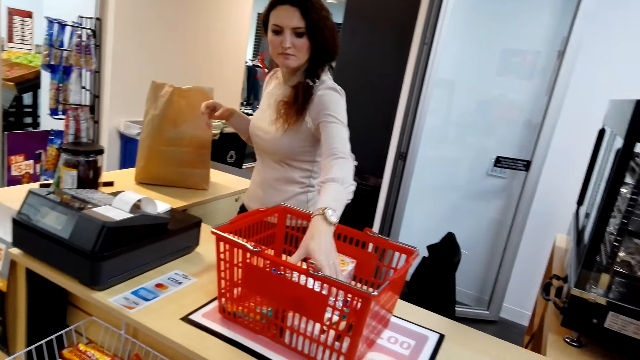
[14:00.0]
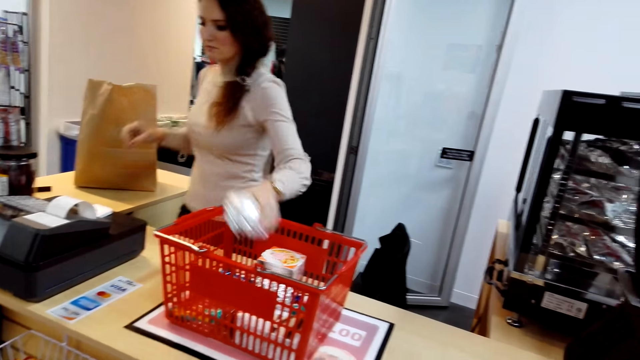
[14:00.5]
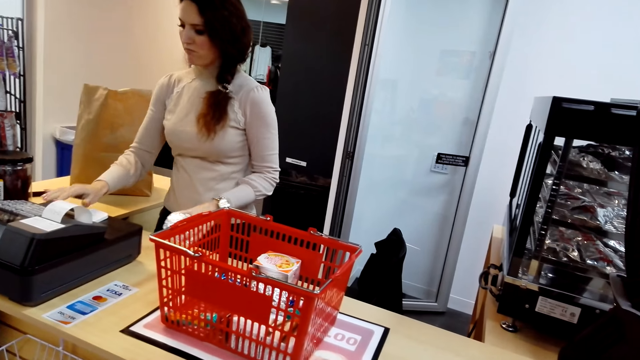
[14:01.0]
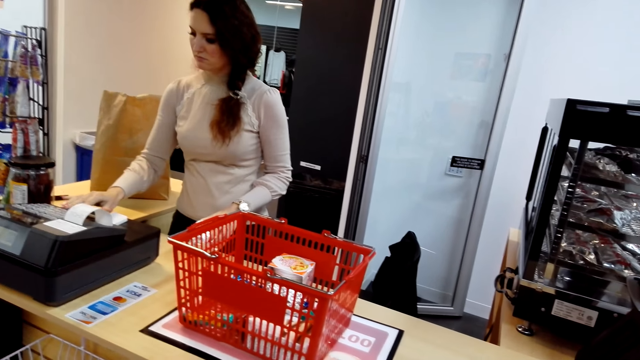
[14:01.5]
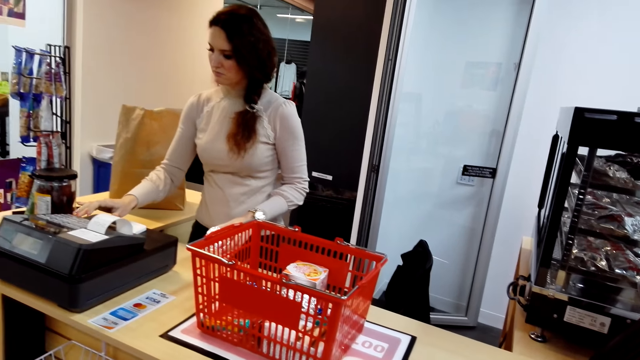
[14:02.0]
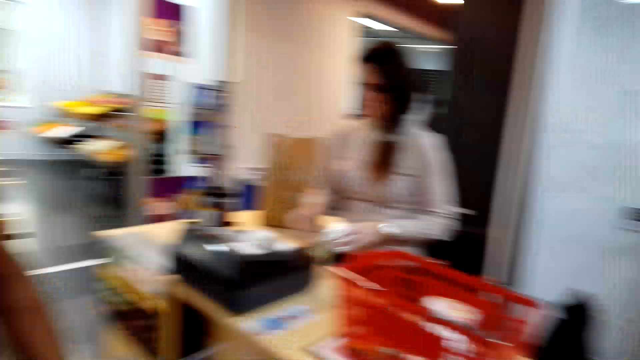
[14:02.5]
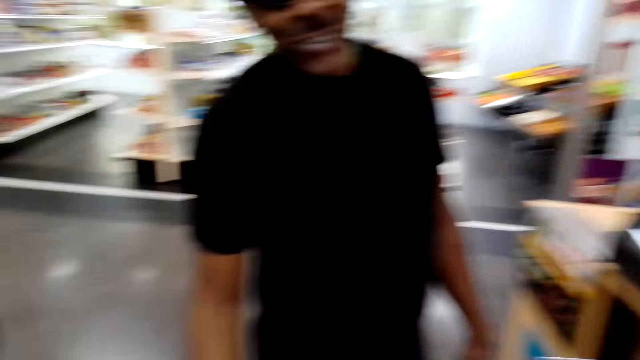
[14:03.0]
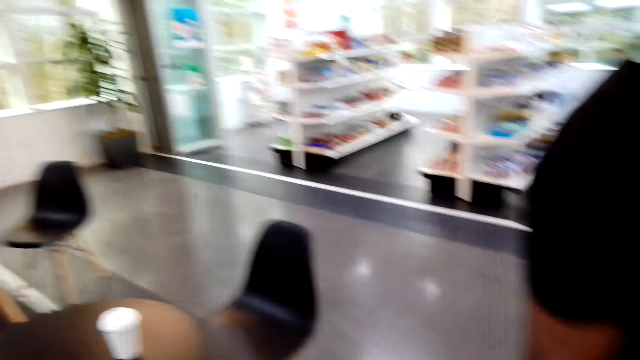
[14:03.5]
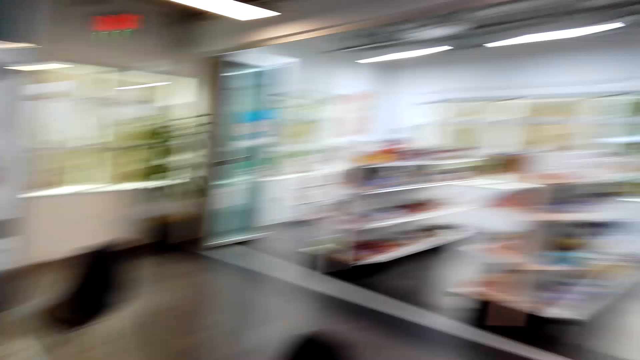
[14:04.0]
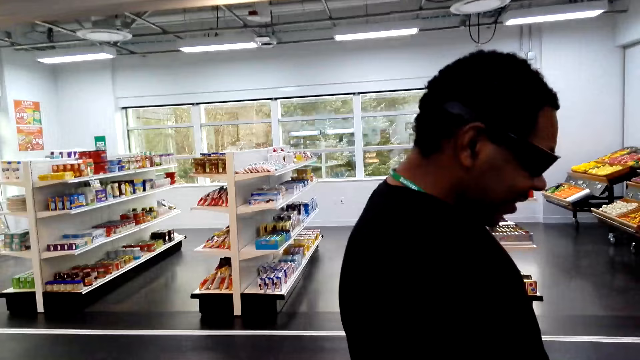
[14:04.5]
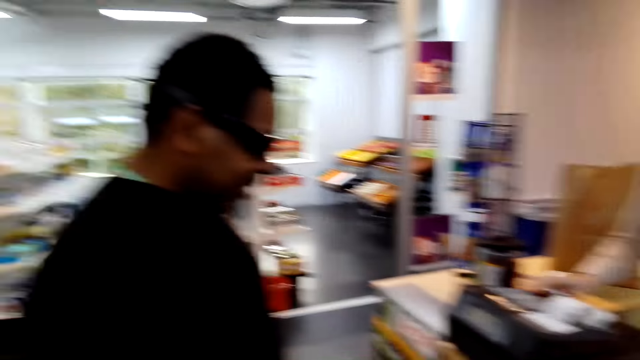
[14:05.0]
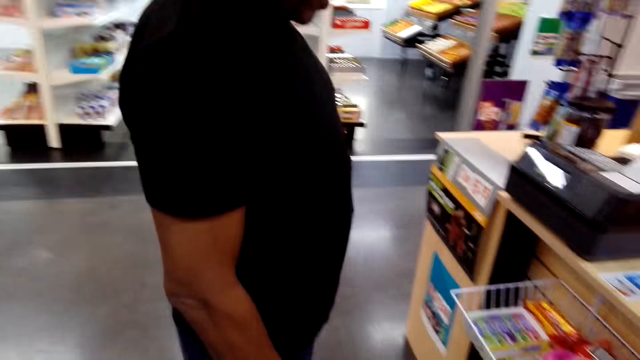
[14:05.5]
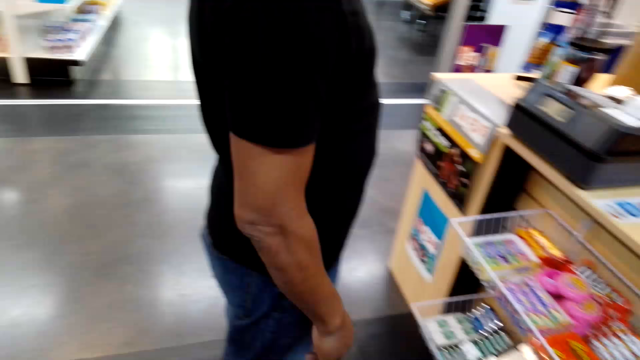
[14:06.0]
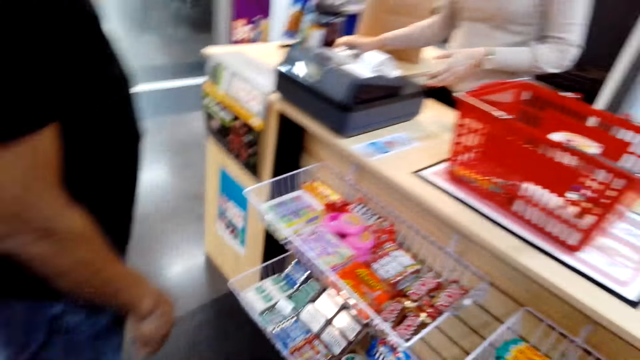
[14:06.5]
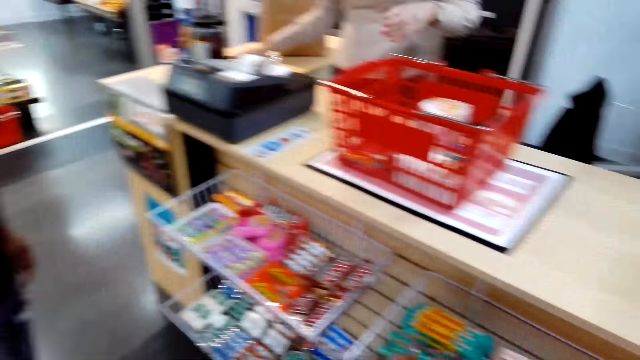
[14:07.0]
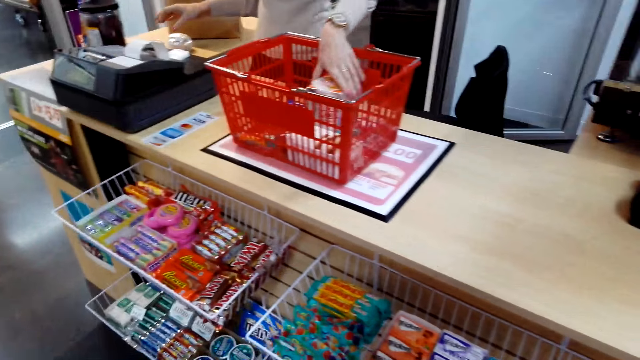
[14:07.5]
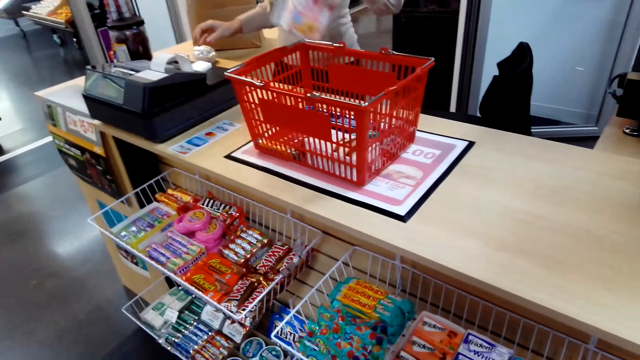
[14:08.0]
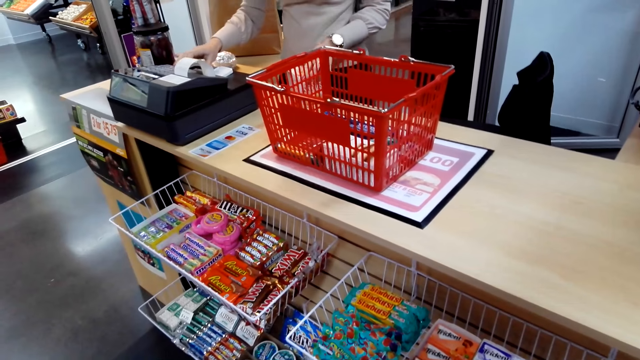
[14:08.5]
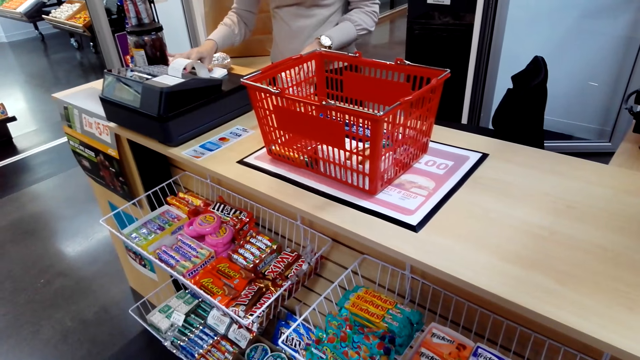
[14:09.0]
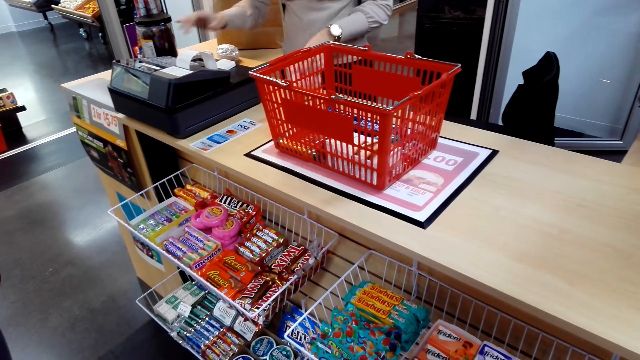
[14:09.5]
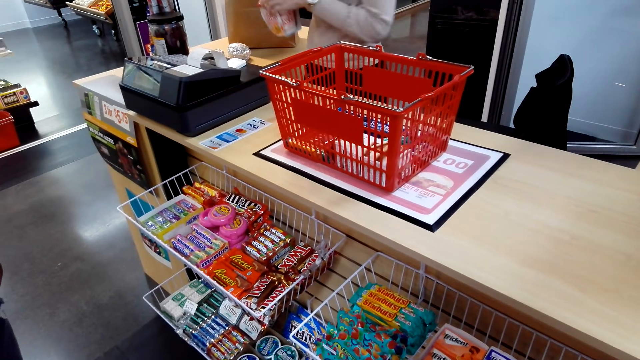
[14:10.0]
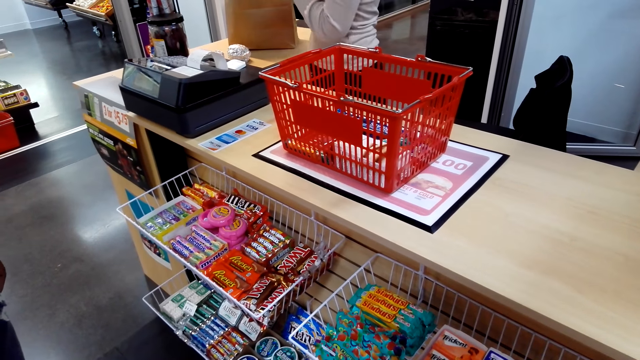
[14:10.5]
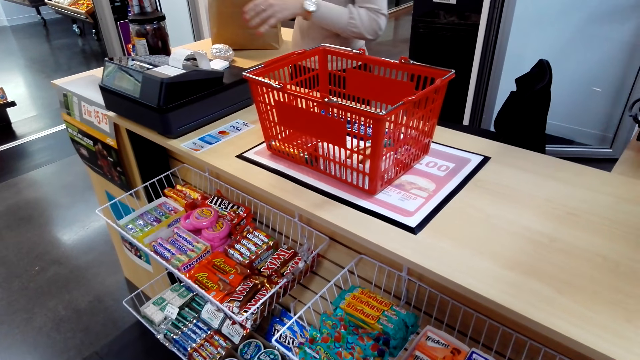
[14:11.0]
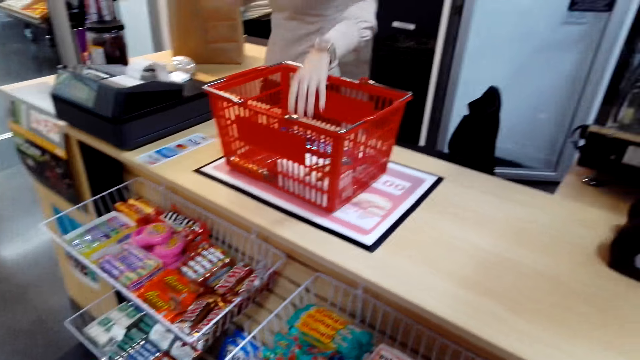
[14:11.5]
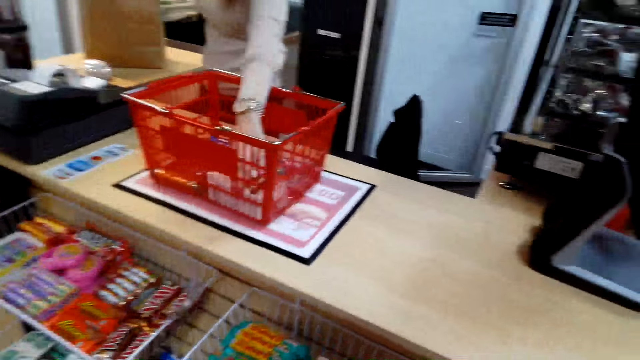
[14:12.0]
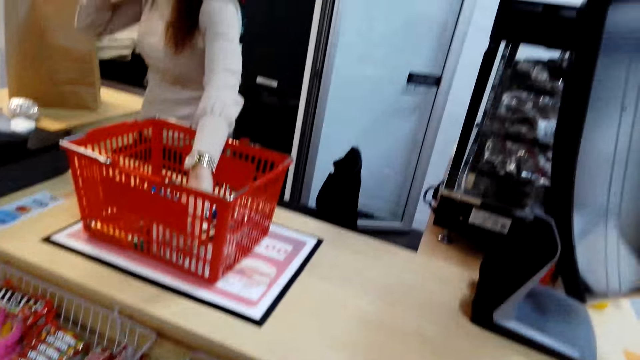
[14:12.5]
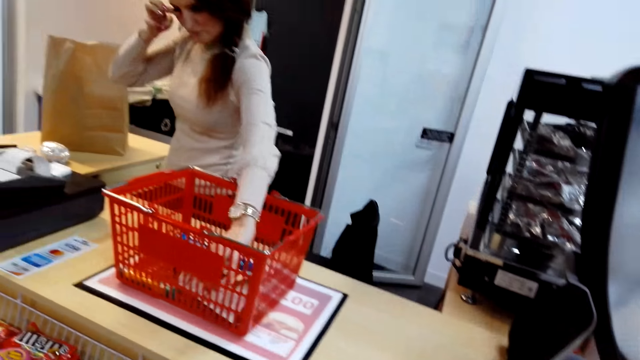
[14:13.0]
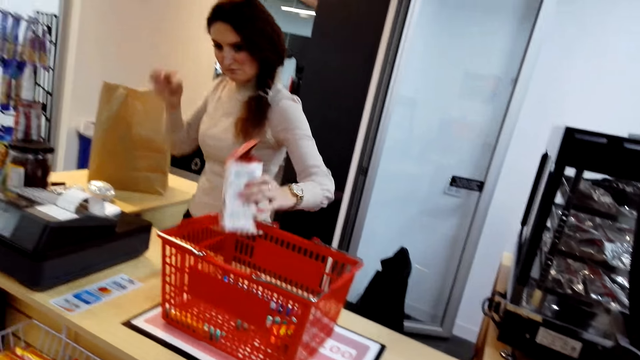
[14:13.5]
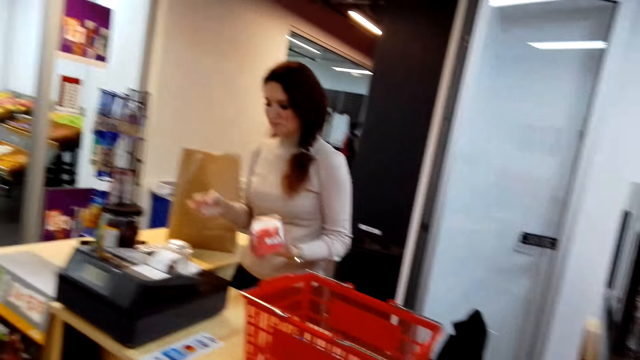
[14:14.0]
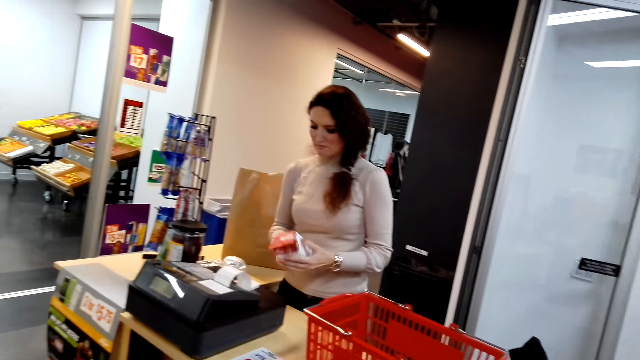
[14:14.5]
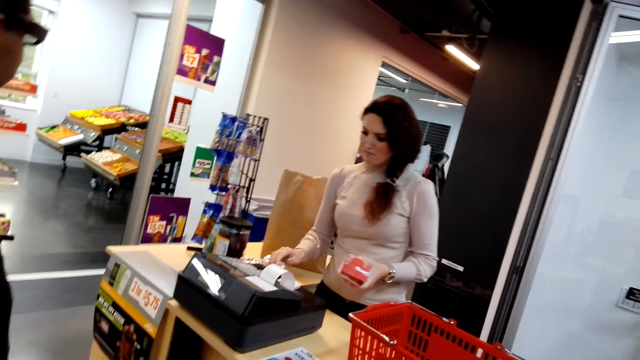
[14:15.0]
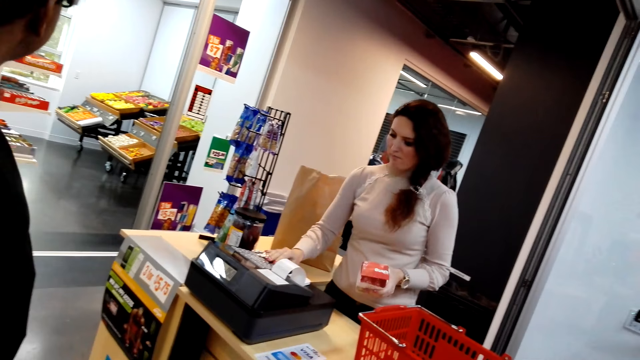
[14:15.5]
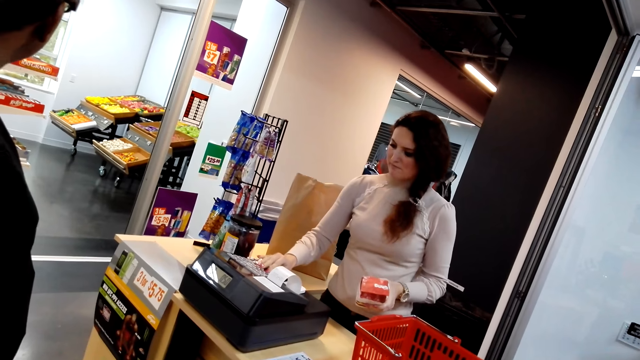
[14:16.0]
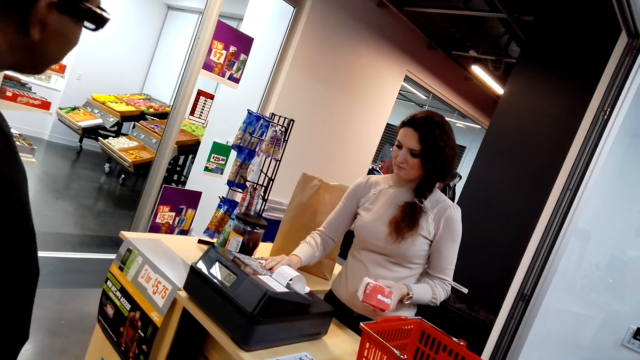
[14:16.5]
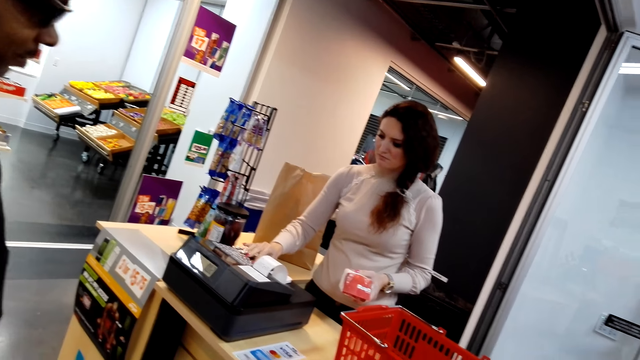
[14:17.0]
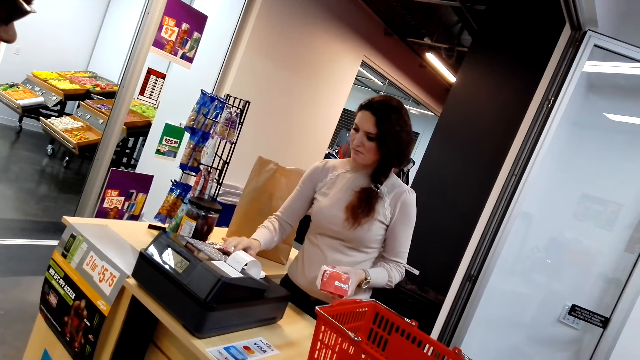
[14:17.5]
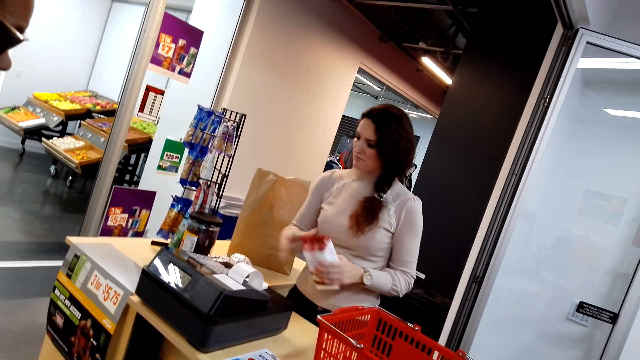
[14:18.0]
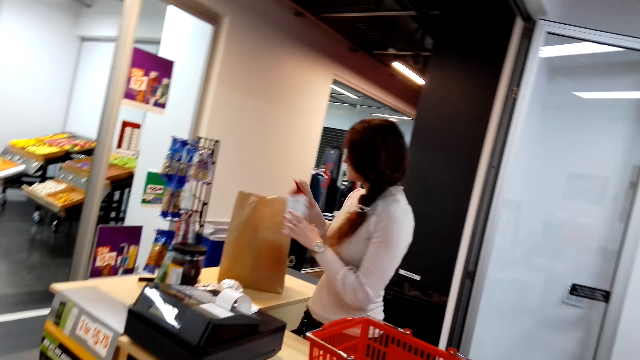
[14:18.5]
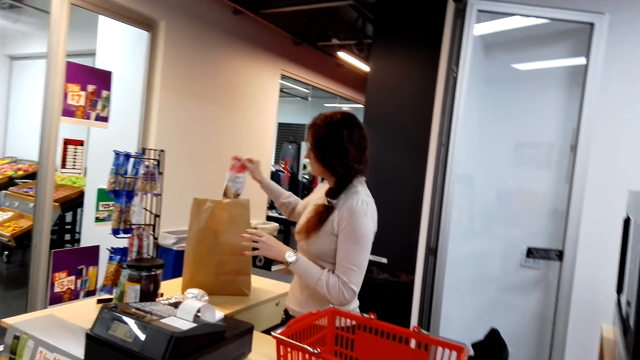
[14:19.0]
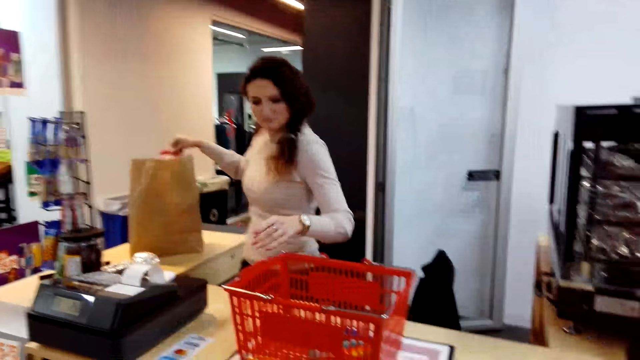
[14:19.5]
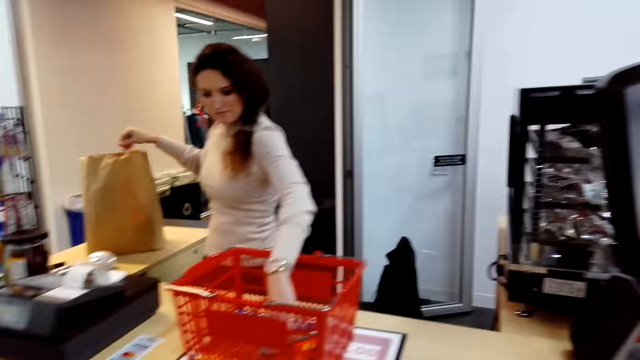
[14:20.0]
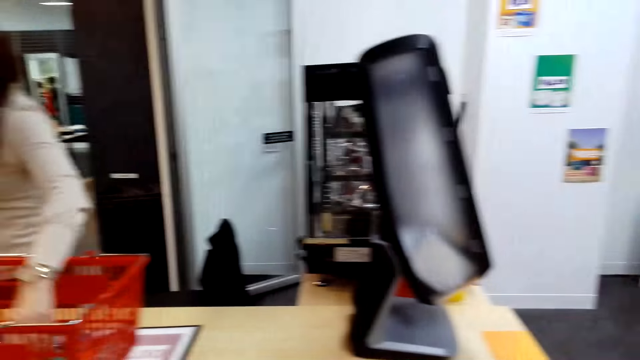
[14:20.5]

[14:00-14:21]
A cashier picks up something. The cashier types on the point of sale device. The camera wearer looks around. They look around the room. The cashier picks up the tissue. The cashier types on the point of sale device. The cashier puts the packet in the paper. The cashier picks up the juice. The cashier picks up the packet from the trolley. The cashier types on the point of sale device. The cashier puts the juice in the shopping bag. The cashier picks up something.
